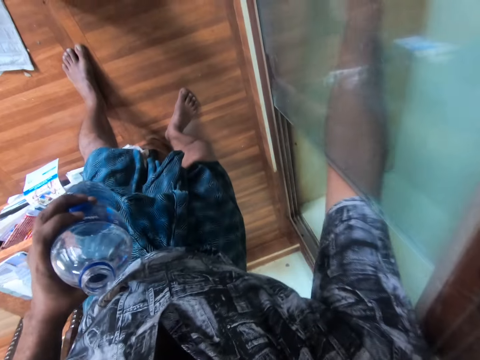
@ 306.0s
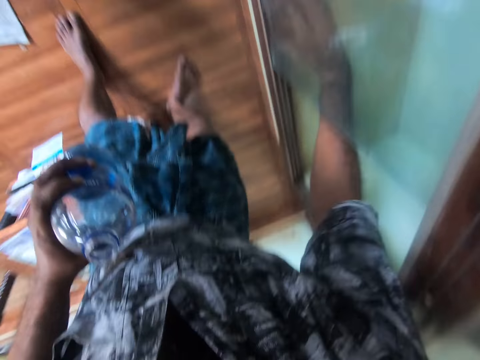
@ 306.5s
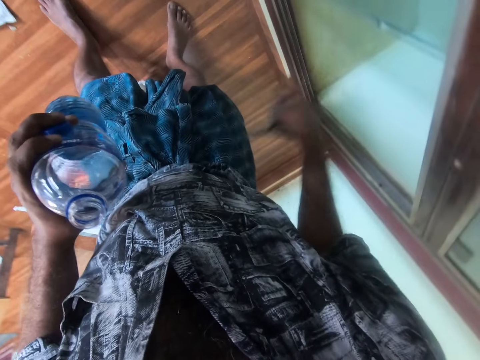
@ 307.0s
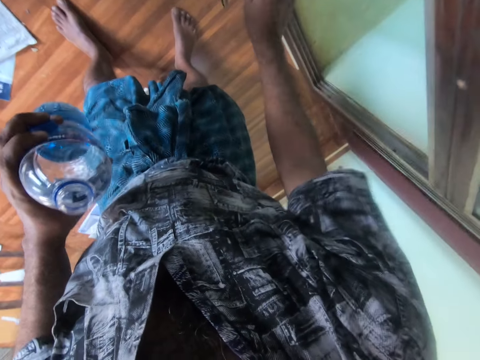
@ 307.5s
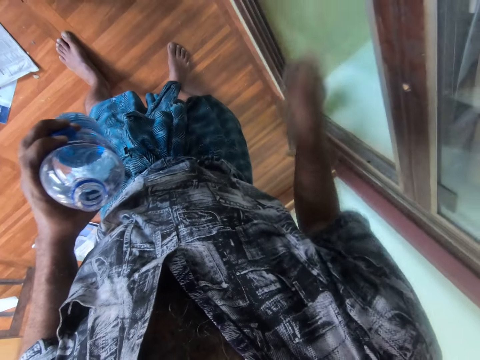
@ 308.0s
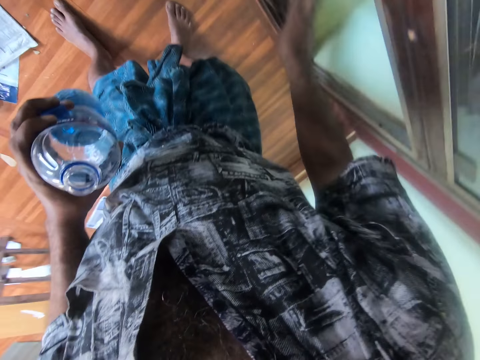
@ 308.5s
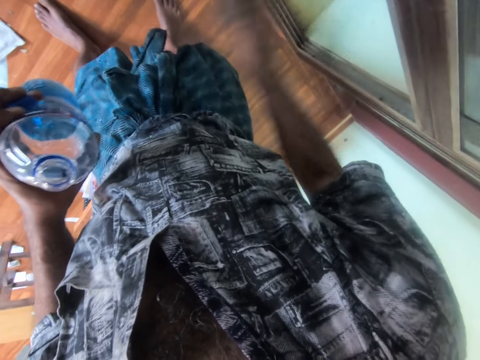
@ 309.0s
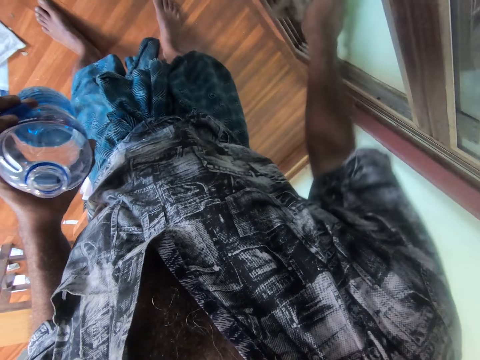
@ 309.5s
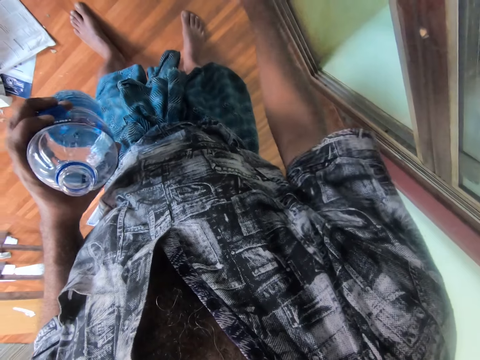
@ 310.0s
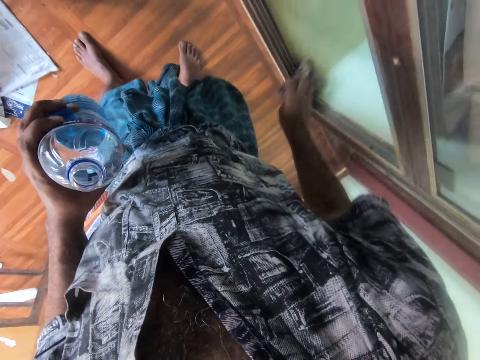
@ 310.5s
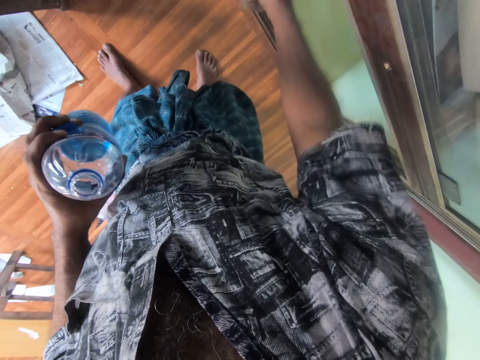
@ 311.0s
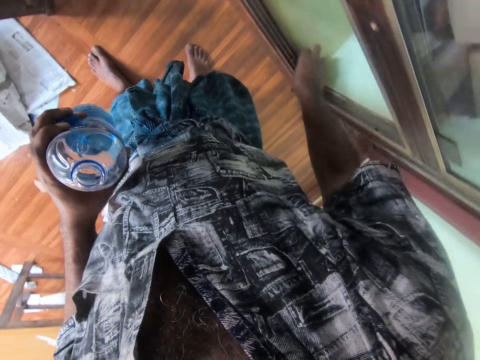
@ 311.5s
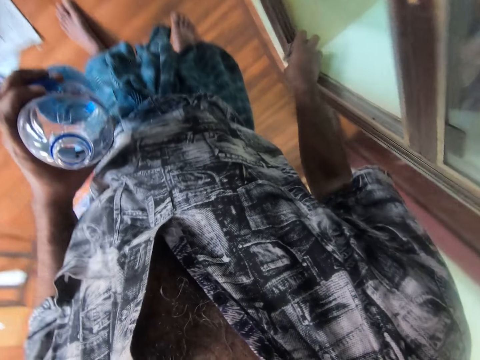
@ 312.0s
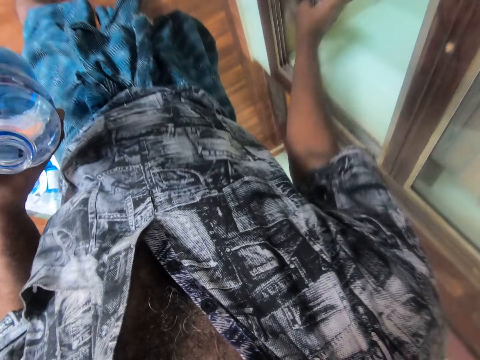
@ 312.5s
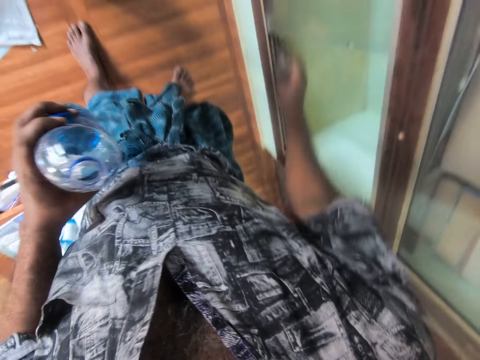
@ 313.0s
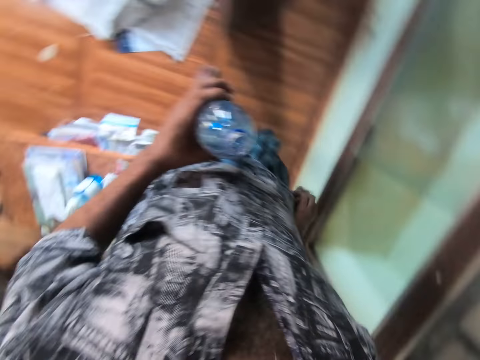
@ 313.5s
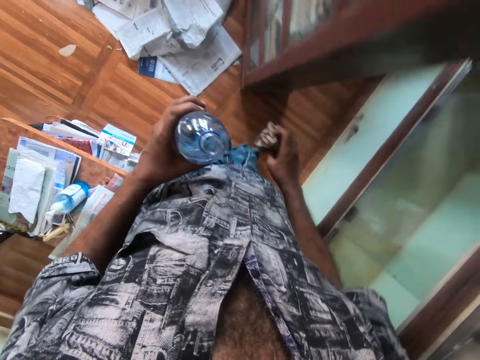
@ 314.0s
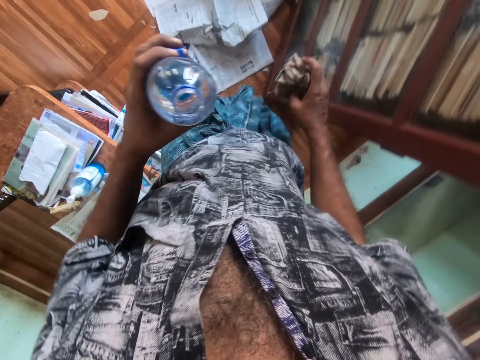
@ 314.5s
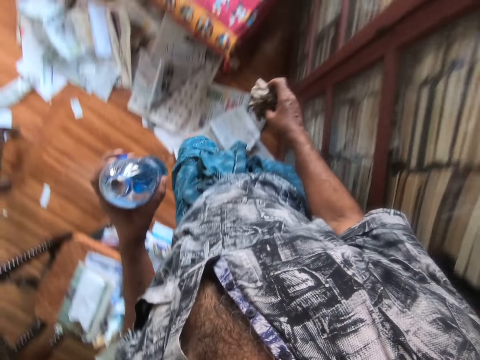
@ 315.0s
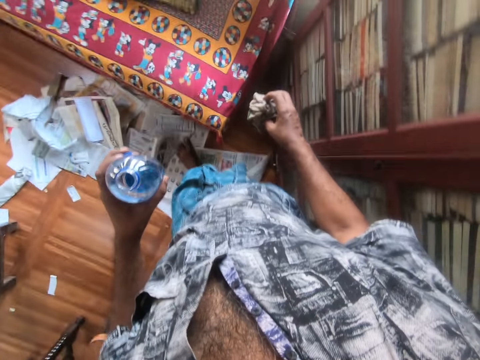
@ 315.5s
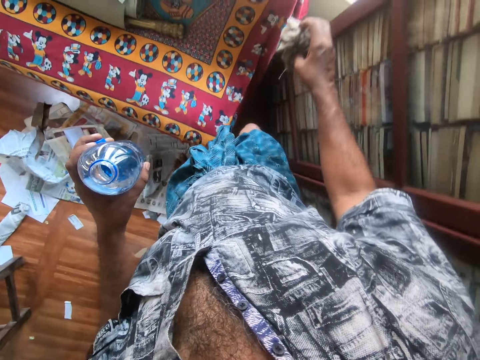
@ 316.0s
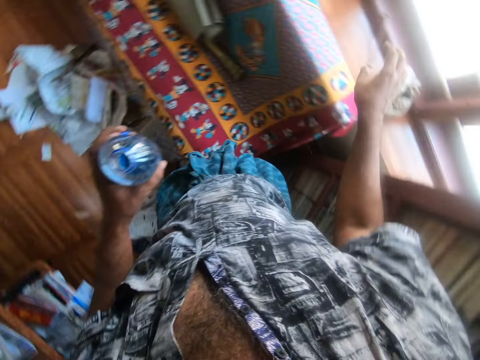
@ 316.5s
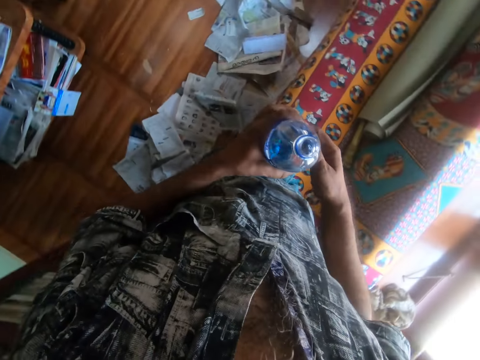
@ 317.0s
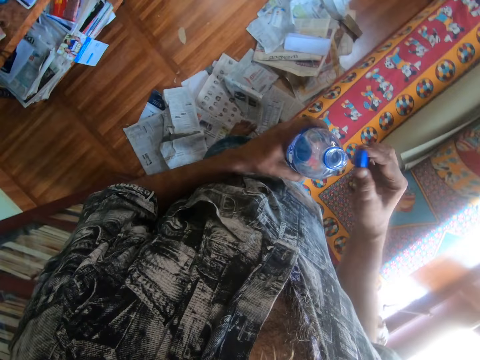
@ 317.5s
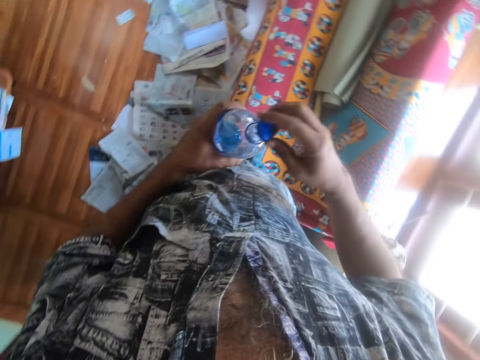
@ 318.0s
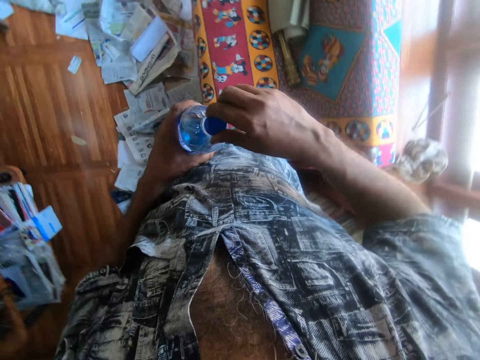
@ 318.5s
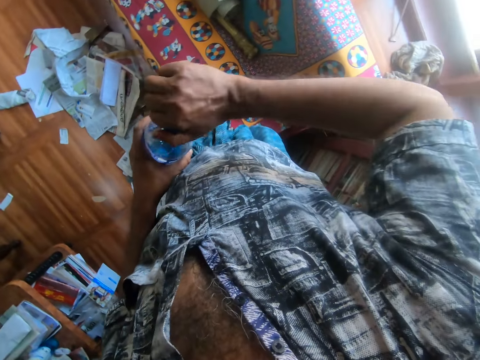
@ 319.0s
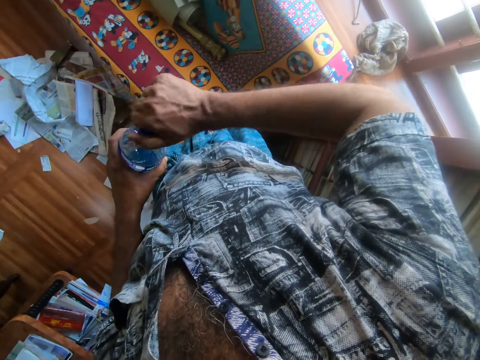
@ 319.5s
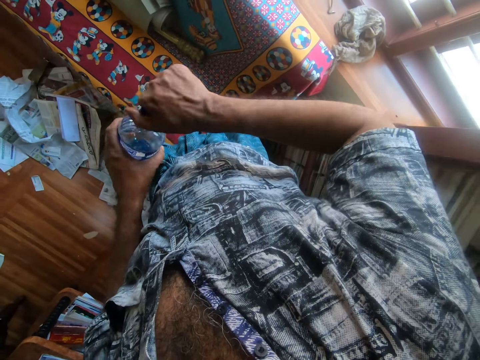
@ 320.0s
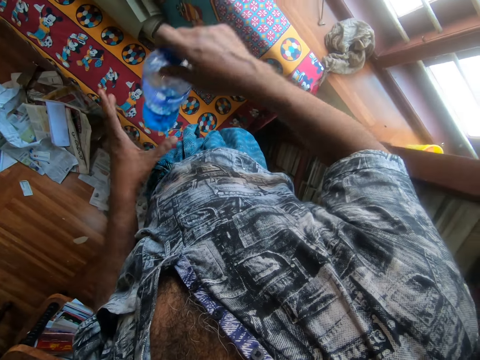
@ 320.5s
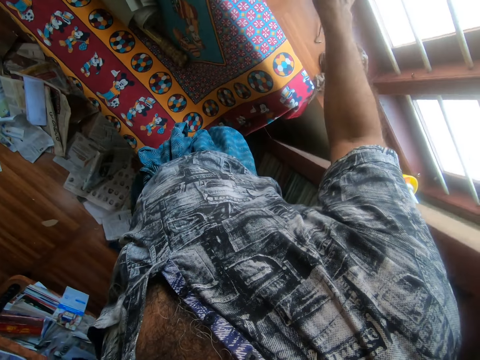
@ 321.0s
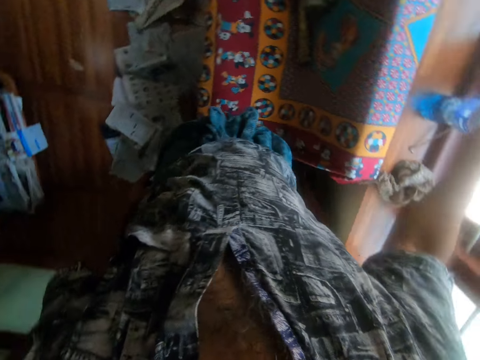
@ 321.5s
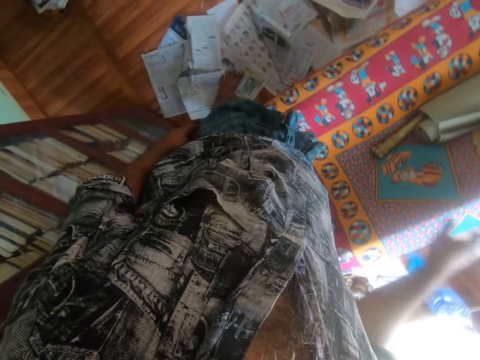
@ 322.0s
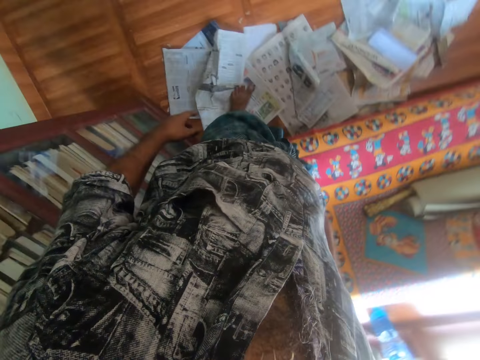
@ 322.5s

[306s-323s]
The camera wearer drops the rag by the window with his right hand. He collects the water bottle cap in his left hand with his right hand. He screws the cap on the water bottle in his left hand with his right hand. He places the water bottle by the window with his right hand.

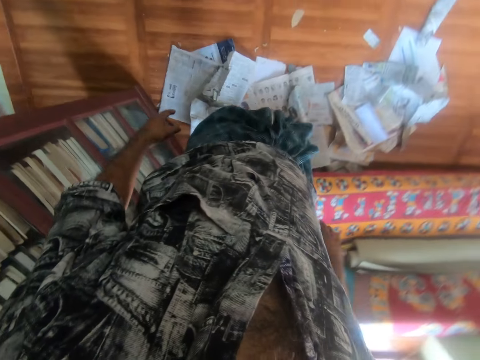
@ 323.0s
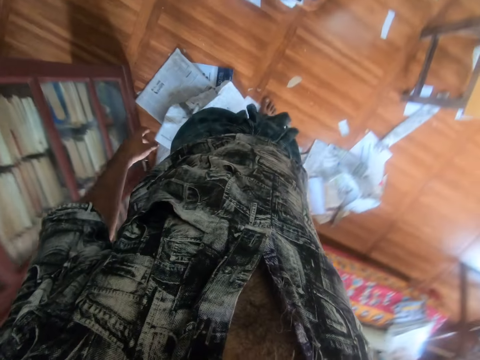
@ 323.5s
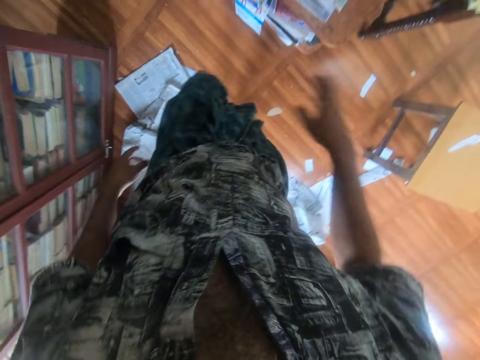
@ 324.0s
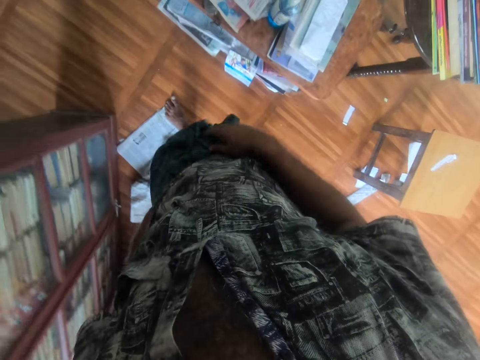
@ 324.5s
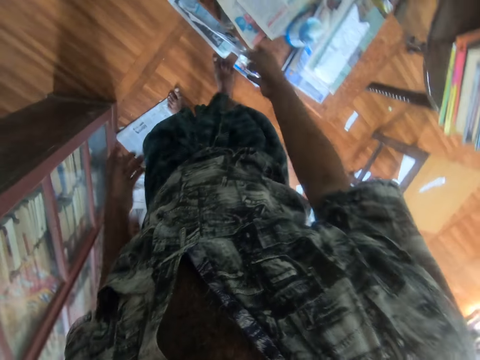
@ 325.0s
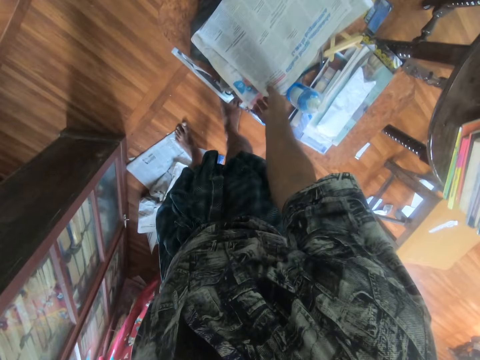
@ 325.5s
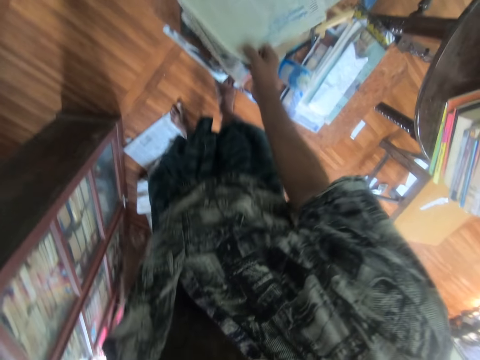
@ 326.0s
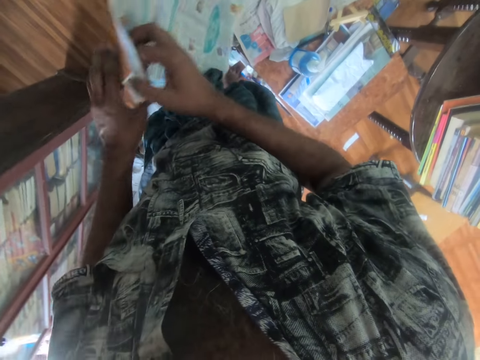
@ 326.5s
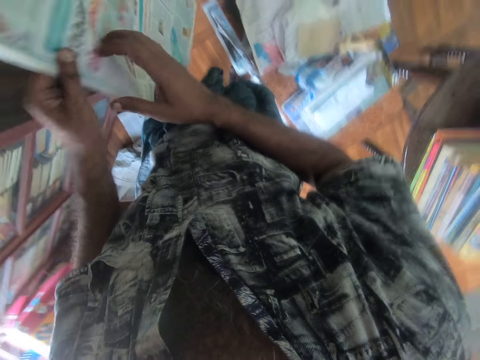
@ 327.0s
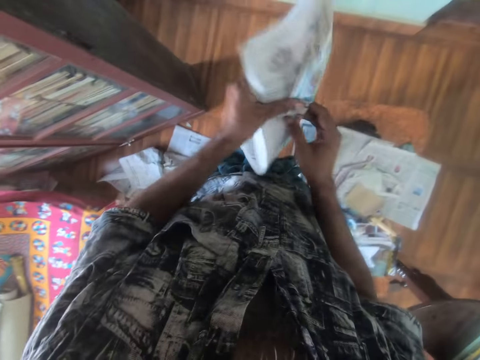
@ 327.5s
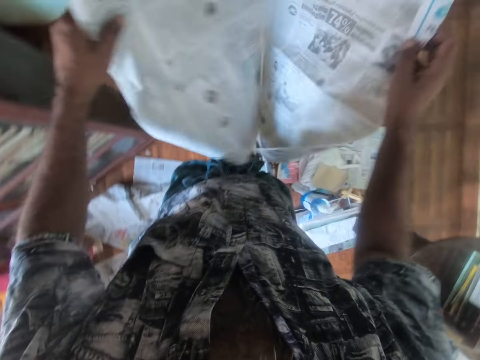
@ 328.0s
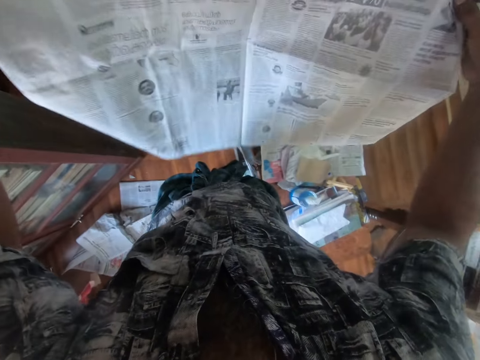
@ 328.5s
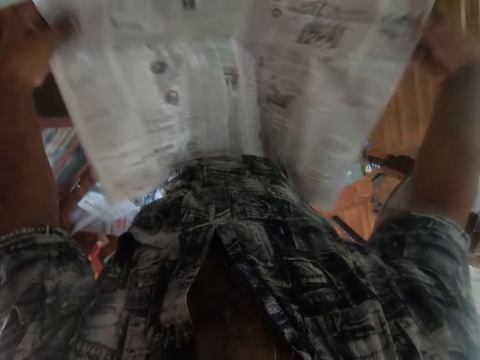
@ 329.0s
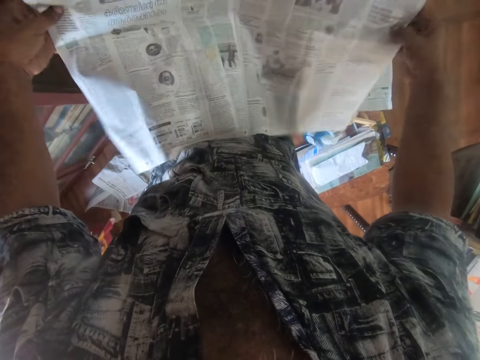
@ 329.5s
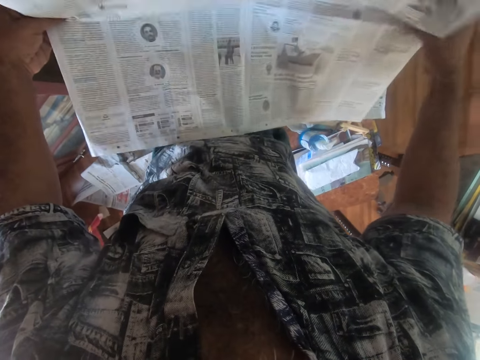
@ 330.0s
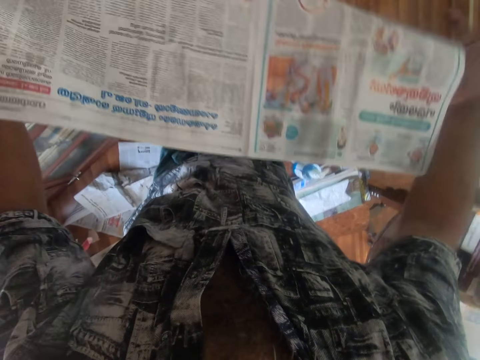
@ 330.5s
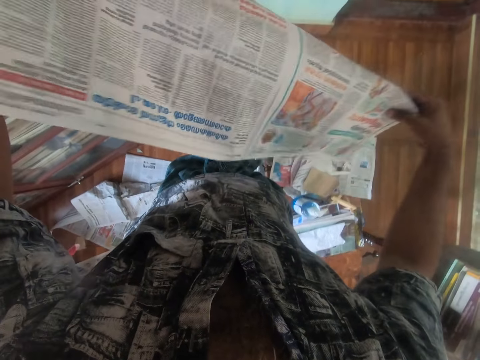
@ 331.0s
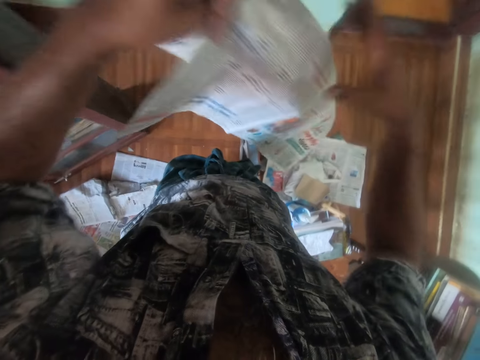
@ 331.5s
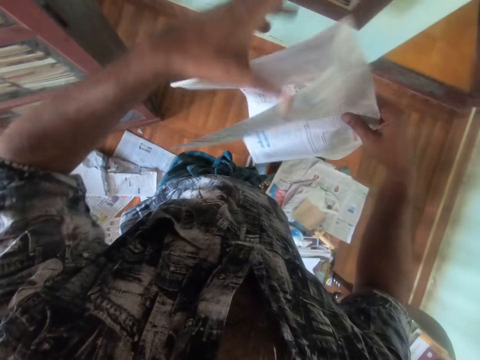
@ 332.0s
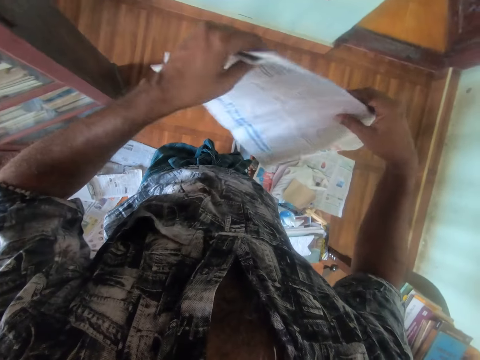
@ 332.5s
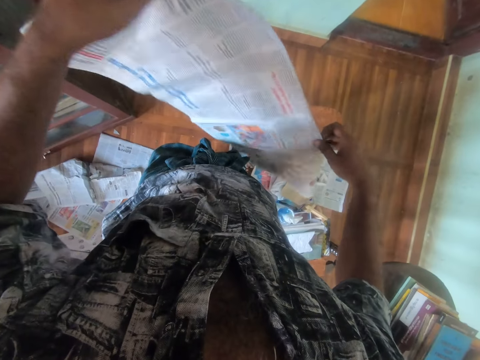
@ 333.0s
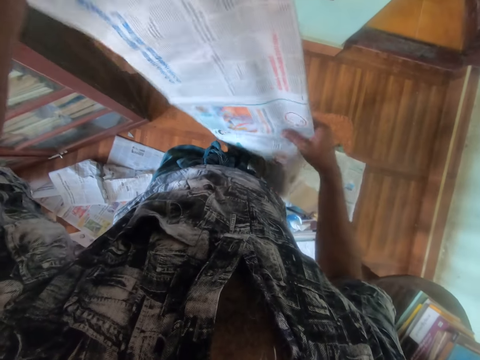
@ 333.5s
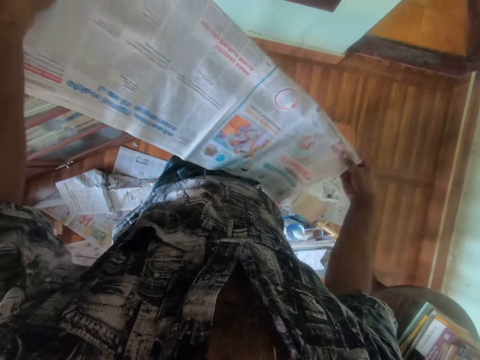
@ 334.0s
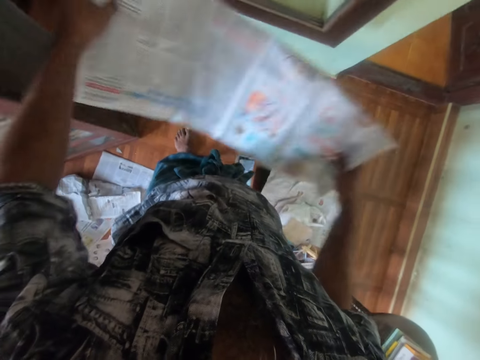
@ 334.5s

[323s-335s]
The camera wearer walks in the house. He picks up a newspaper on a stool with his right hand. He holds the newspaper with both hands. He opens the newspaper with both hands. He folds the newspaper with both hands.
